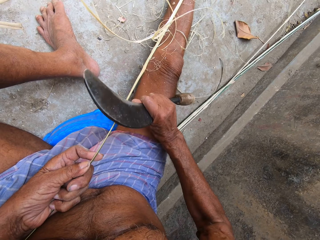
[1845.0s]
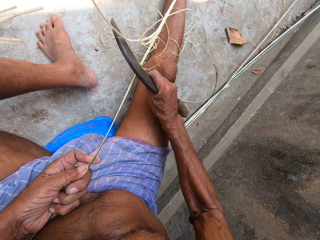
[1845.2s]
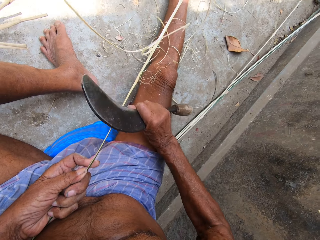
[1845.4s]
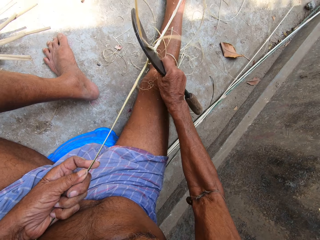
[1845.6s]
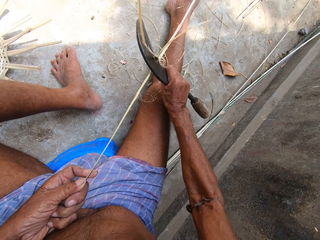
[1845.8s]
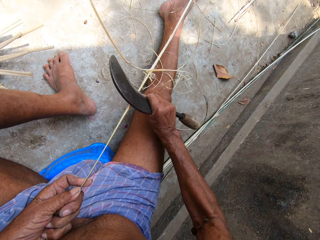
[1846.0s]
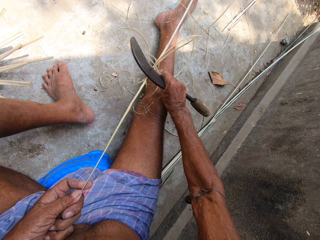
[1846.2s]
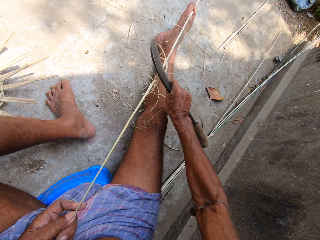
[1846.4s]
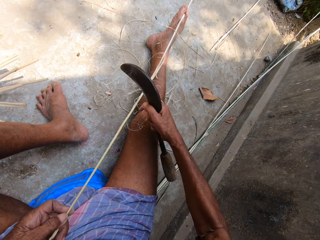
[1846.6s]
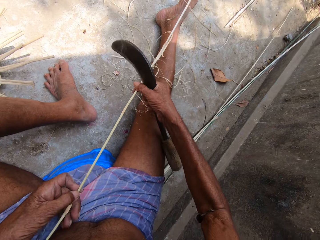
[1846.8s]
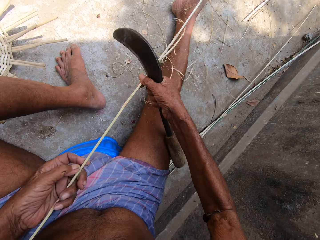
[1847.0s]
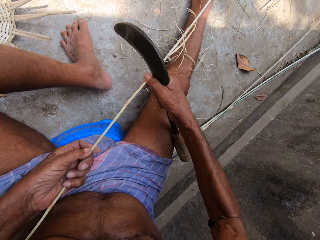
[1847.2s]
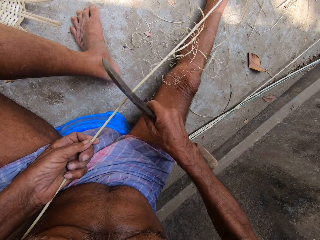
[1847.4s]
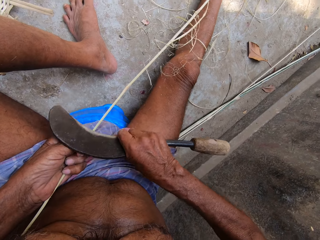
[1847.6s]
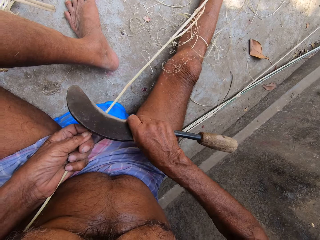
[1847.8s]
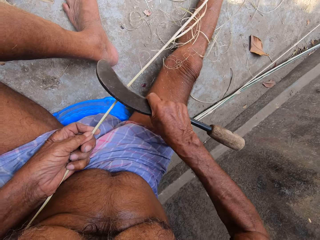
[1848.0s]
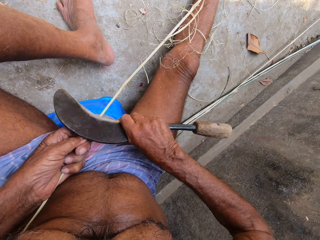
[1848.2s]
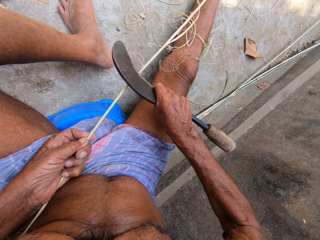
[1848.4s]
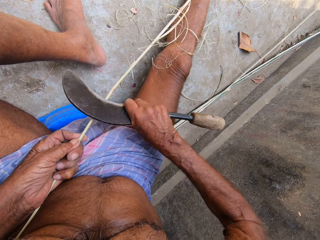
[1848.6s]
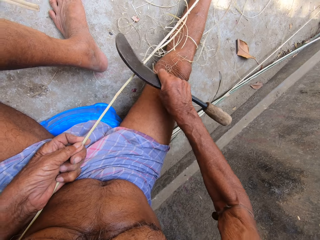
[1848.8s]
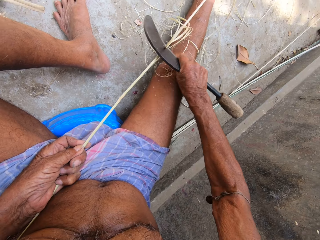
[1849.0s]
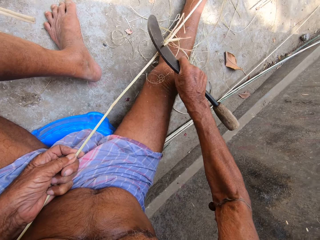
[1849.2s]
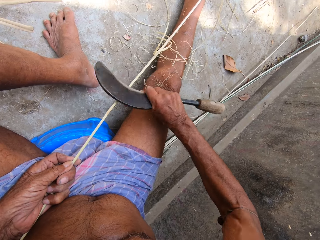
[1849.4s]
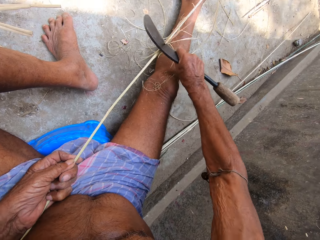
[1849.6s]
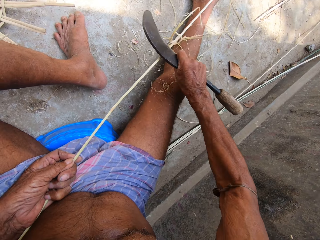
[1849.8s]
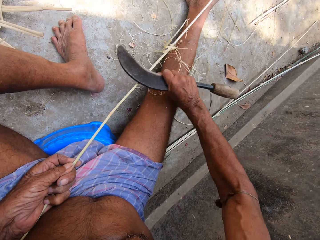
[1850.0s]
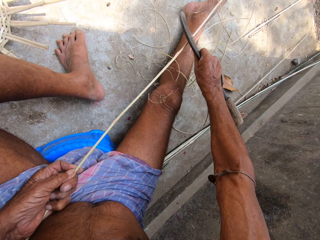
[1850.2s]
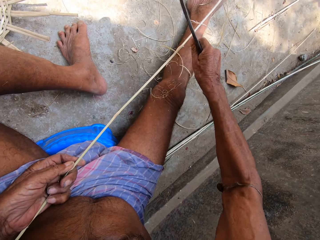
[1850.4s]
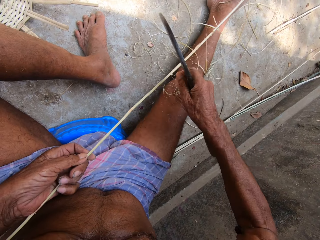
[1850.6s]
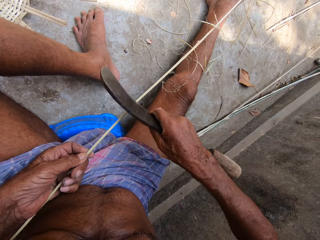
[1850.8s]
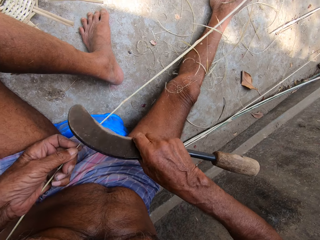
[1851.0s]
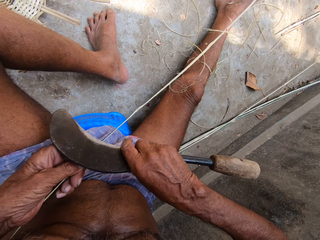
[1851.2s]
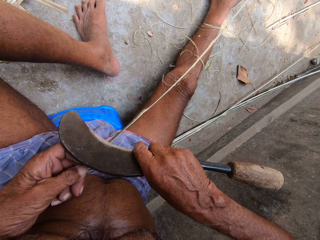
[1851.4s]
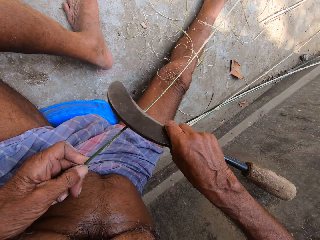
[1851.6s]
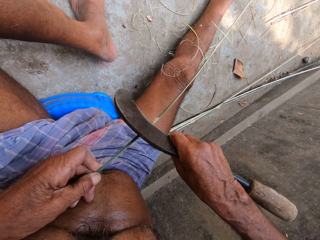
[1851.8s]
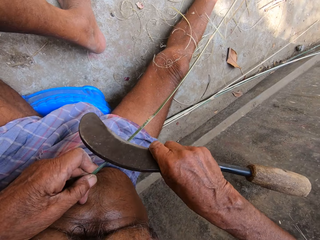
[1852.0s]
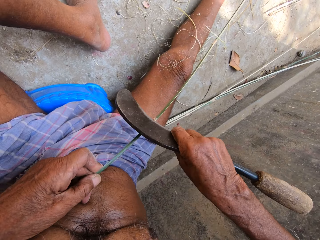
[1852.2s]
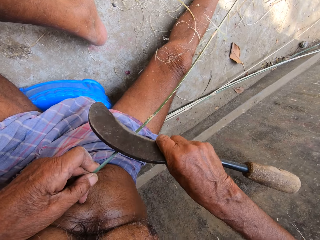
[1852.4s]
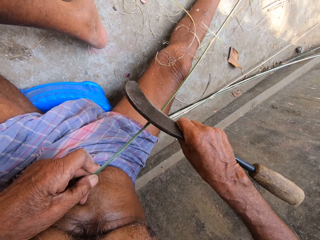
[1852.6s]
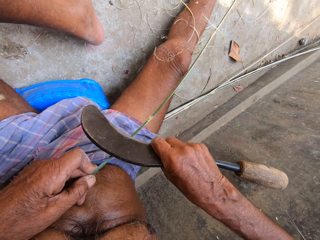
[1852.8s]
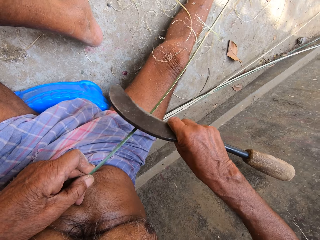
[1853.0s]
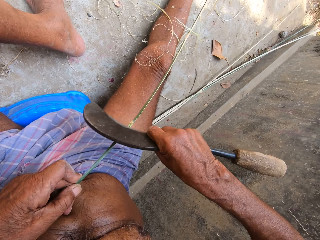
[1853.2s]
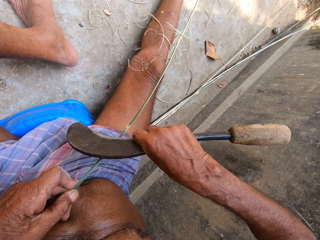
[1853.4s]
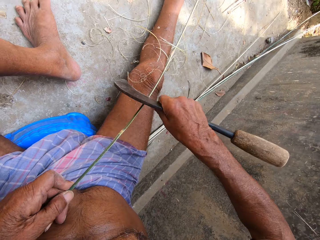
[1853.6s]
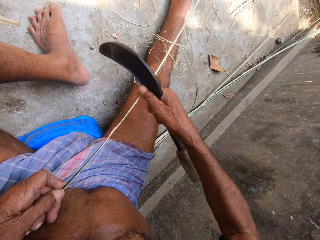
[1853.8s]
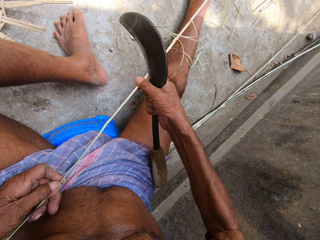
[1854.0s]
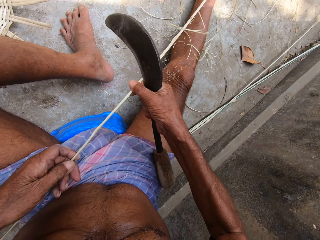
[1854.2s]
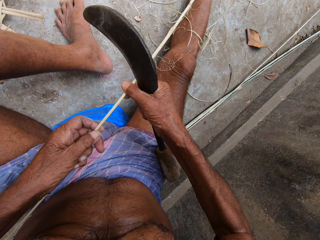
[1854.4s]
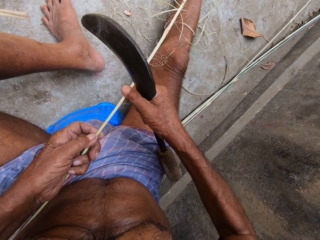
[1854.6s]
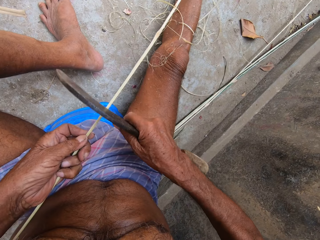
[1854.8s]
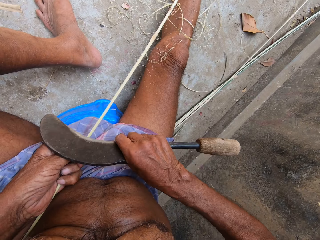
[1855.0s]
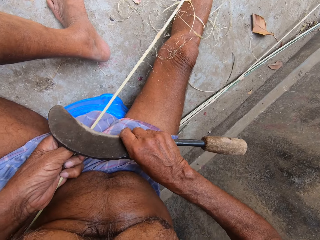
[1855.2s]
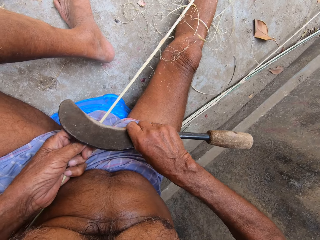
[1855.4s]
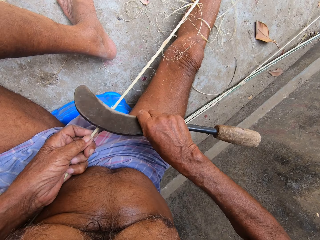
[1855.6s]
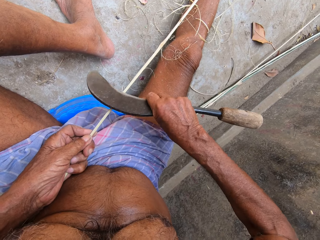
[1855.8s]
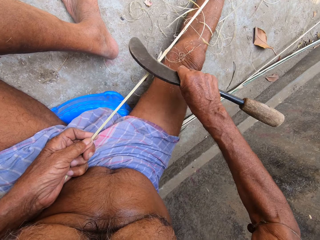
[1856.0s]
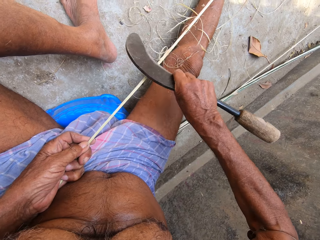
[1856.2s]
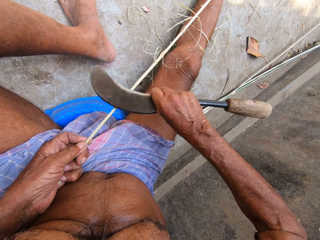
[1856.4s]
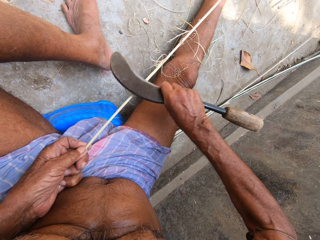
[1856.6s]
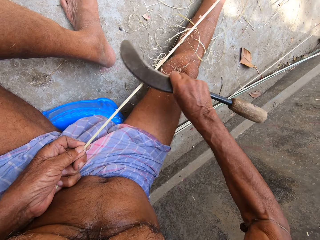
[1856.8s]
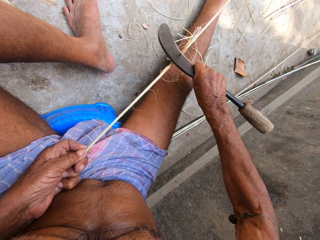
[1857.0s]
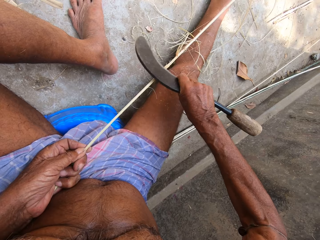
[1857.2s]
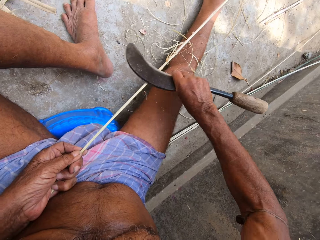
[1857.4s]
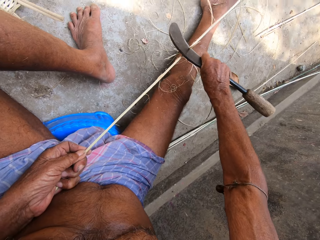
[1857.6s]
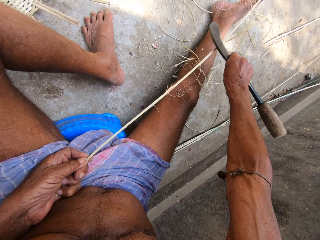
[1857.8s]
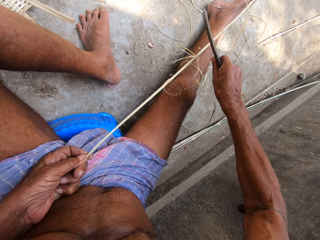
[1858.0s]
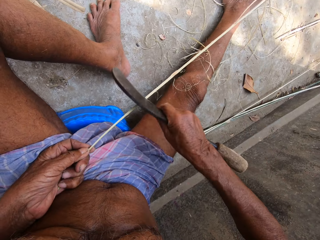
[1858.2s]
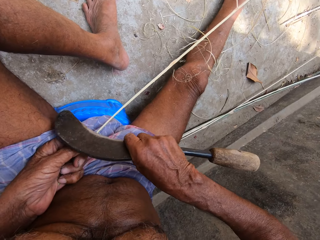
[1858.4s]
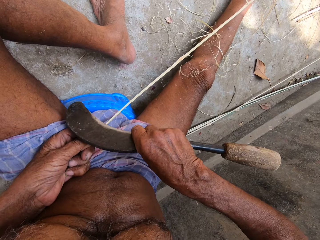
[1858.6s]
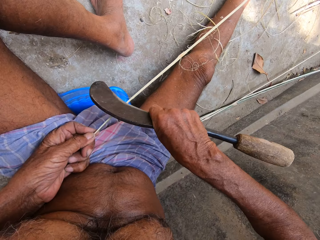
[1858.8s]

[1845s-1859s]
The camera wearer draws the bamboo strip from the floor with both hands. He trims the bamboo strip with the sickle in his right hand. He draws the bamboo strip from the floor with both hands. He trims the bamboo strip with the sickle in his right hand.

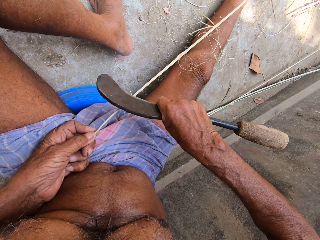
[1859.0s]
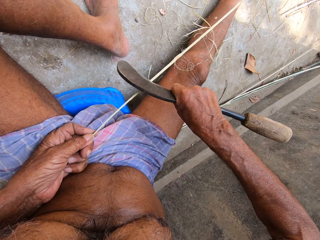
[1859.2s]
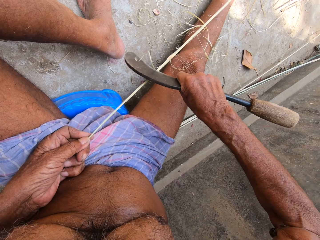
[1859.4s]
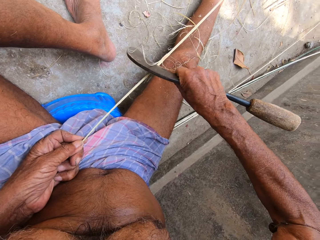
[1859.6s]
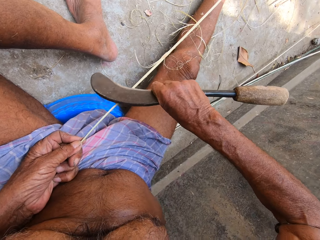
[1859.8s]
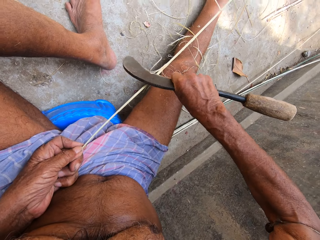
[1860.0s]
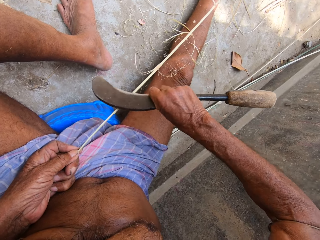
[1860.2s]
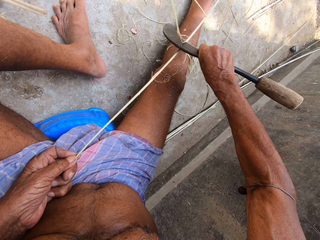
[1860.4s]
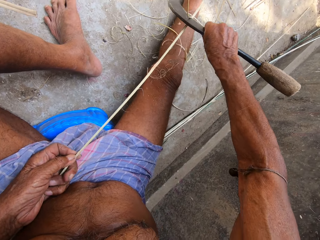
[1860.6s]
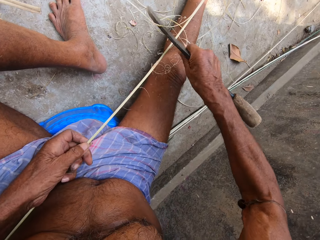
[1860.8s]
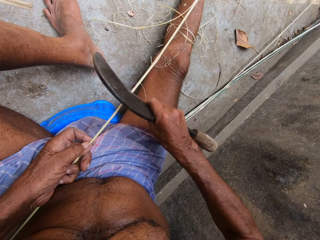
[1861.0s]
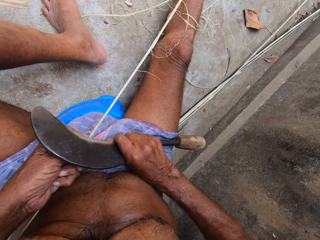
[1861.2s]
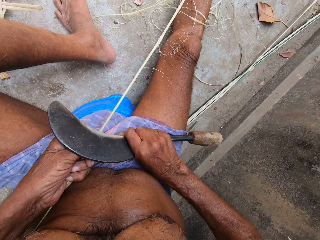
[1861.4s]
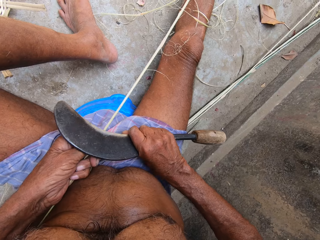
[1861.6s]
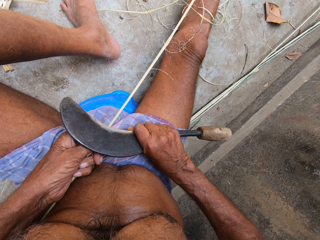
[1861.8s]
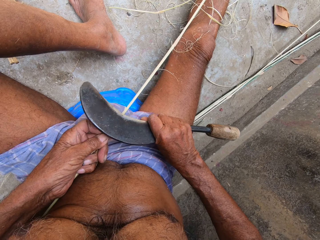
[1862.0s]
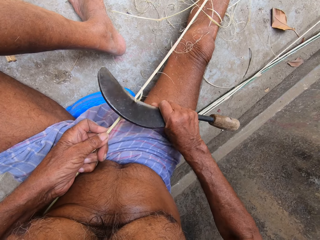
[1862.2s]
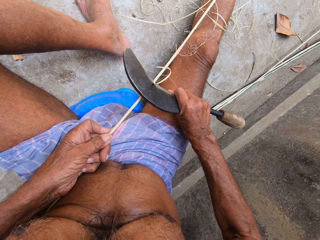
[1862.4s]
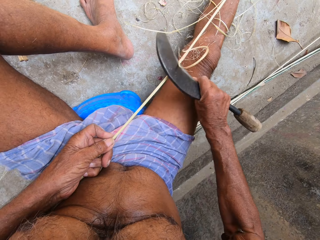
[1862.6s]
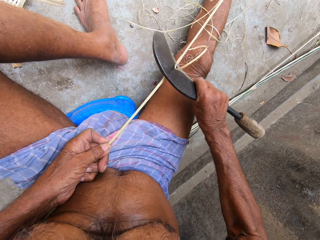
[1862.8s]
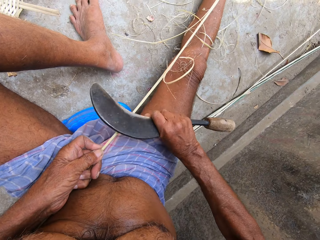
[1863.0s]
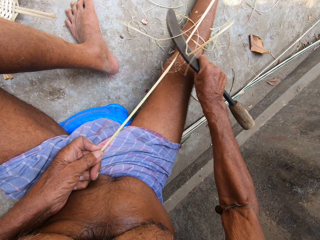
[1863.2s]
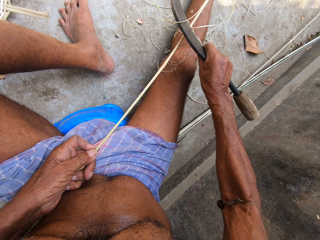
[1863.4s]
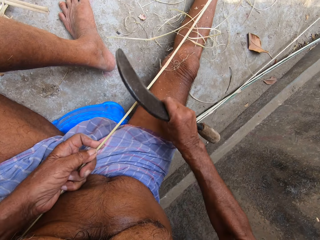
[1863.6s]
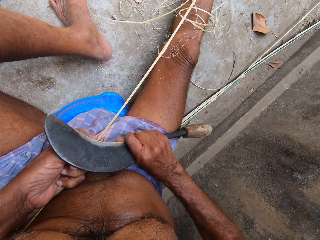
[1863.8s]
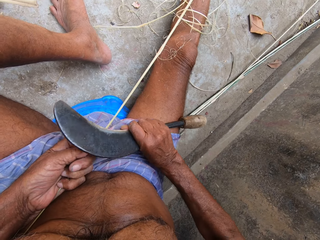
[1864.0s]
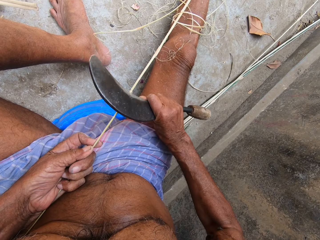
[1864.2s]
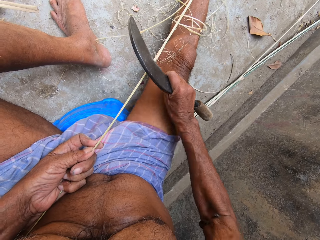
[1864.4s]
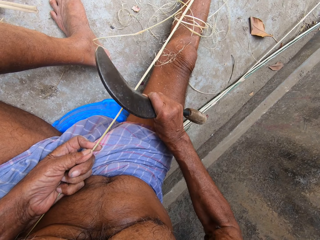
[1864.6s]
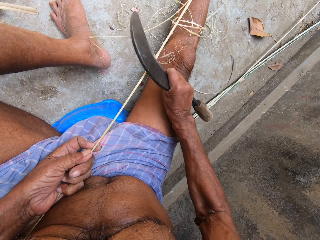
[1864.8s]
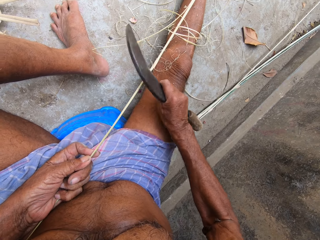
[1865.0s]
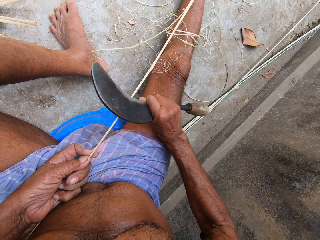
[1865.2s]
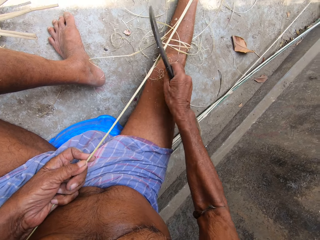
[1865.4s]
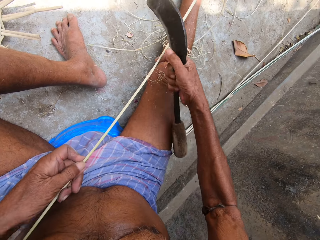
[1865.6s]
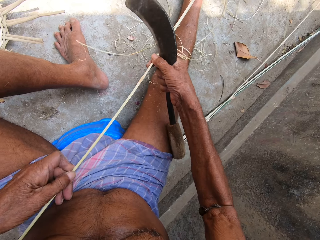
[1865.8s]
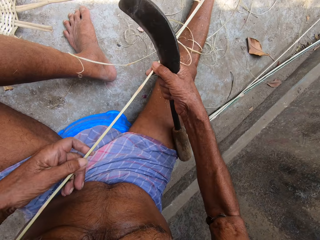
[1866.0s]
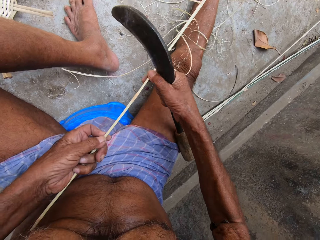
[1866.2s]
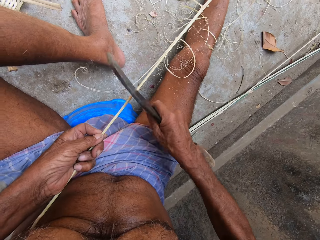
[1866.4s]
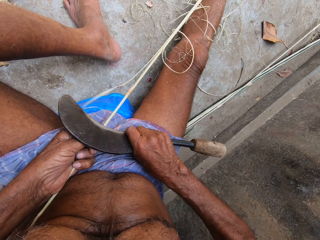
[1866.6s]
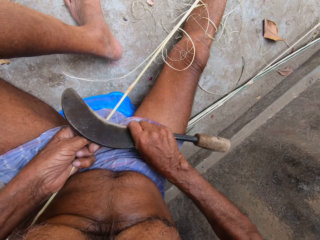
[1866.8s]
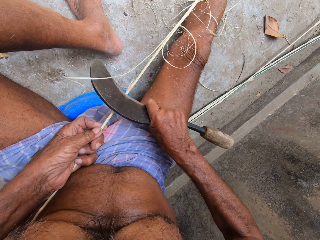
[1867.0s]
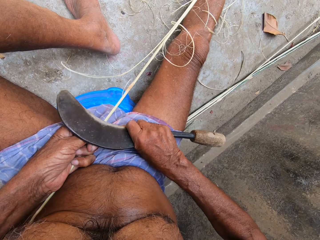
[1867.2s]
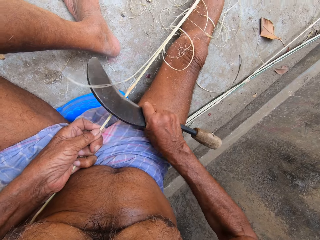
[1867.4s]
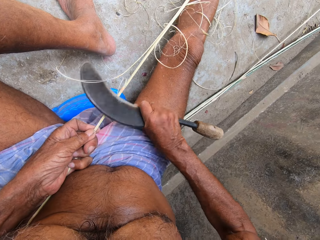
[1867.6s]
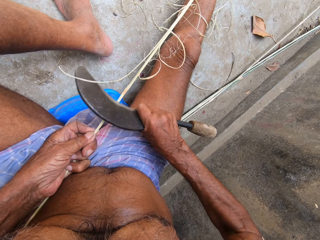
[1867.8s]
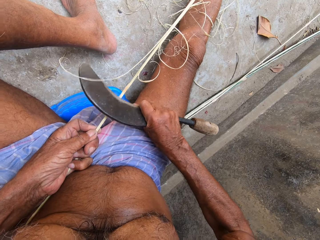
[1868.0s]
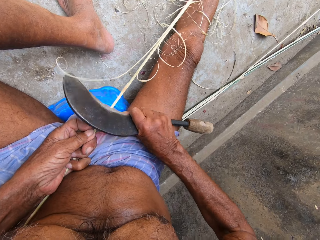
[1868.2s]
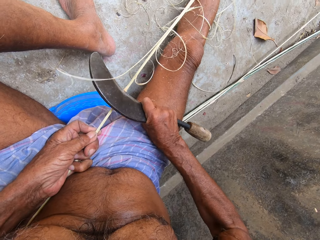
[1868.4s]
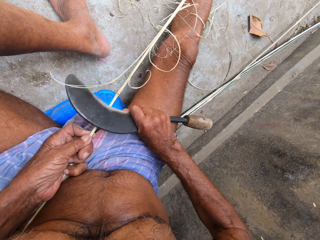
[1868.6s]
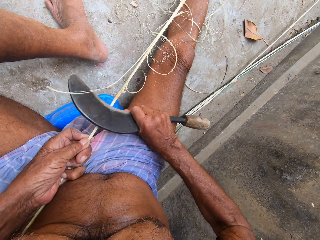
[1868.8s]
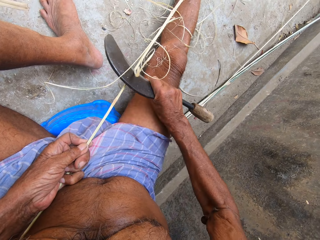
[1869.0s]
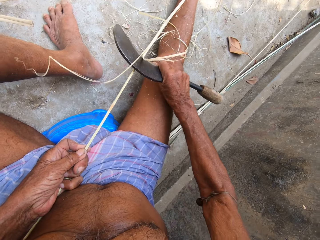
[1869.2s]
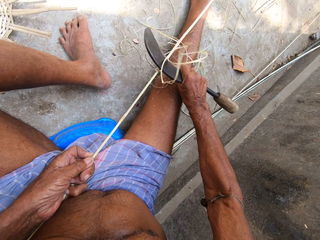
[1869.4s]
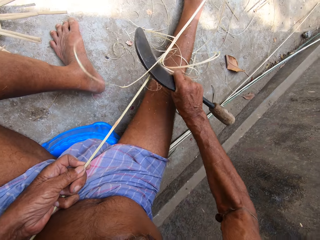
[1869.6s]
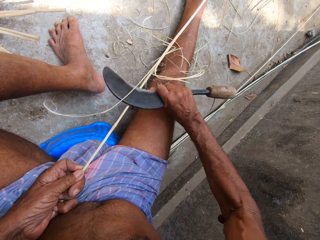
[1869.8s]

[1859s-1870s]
The camera wearer draws the bamboo strip from the floor with both hands. He trims the bamboo strip with the sickle in his right hand.
